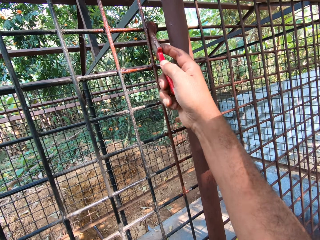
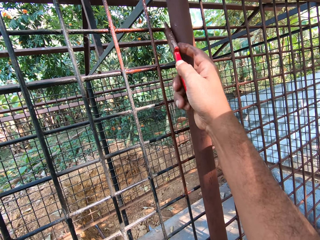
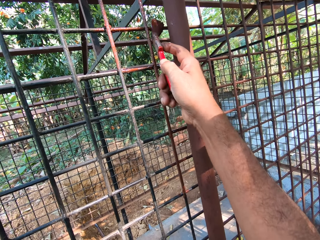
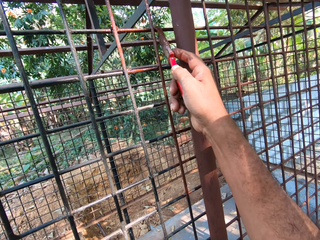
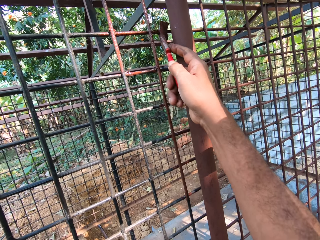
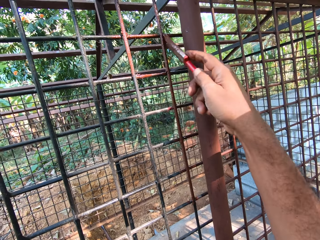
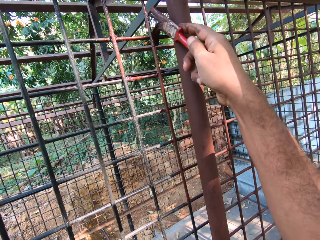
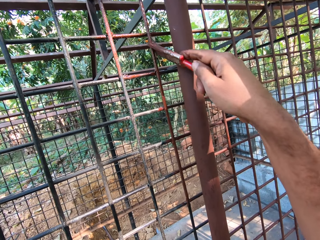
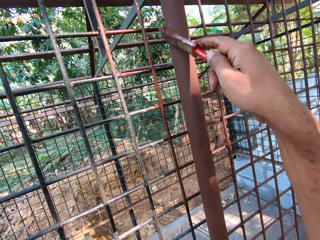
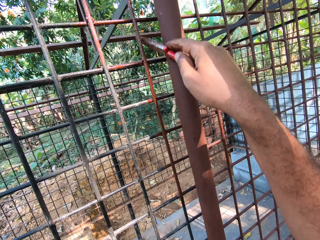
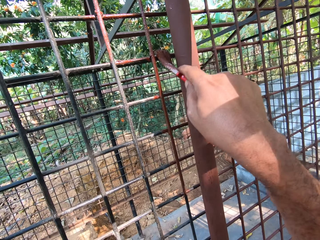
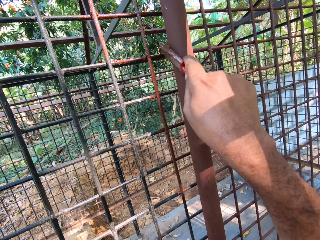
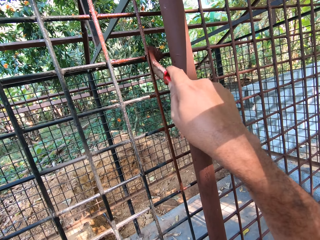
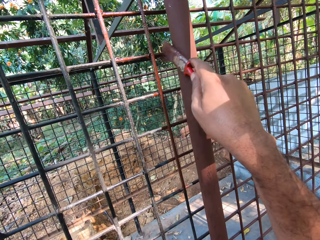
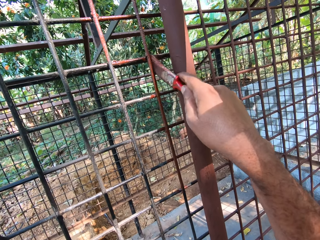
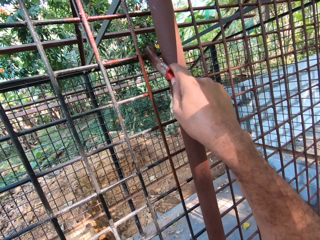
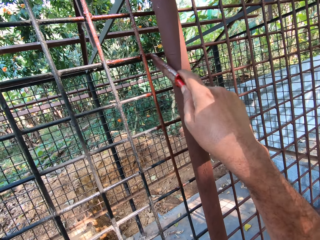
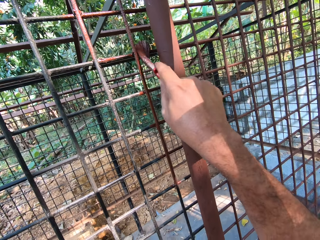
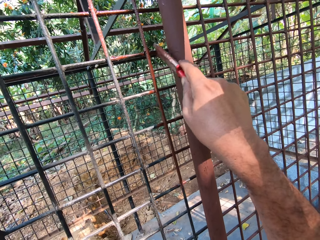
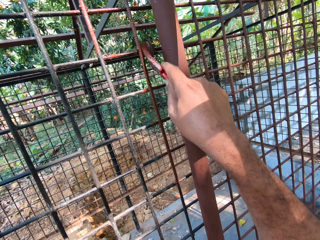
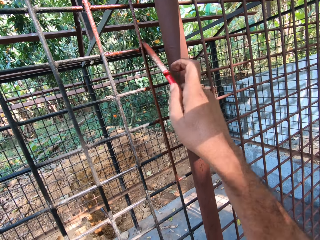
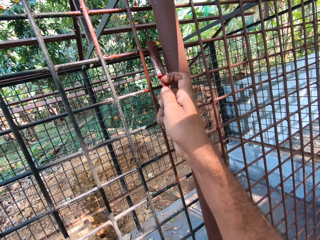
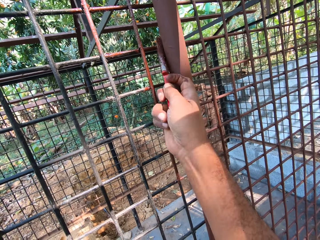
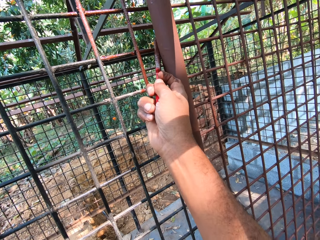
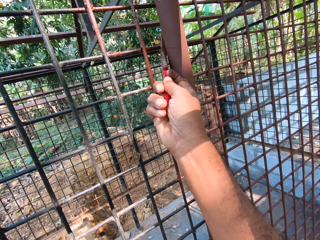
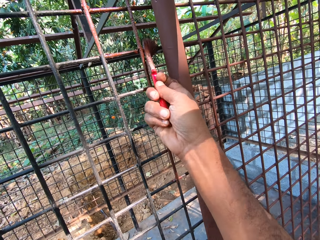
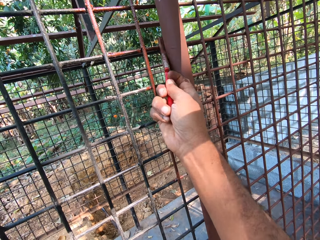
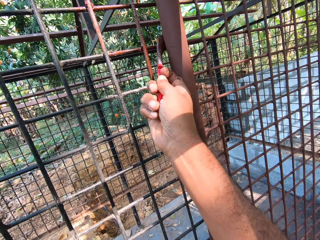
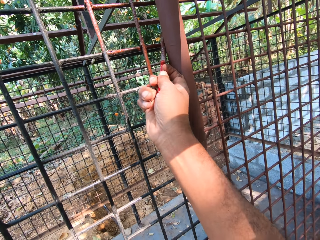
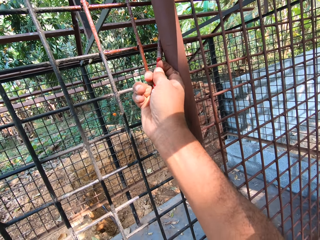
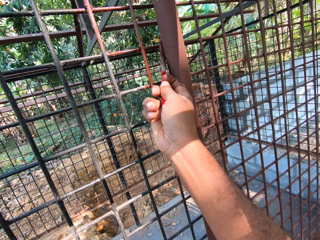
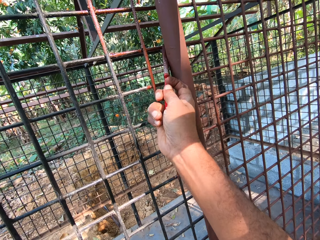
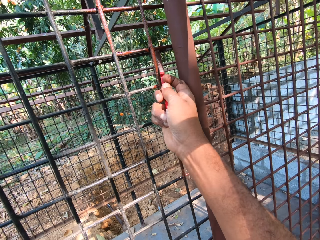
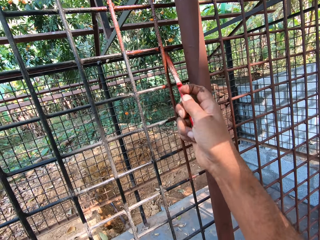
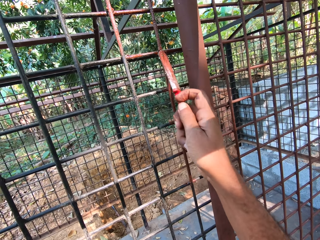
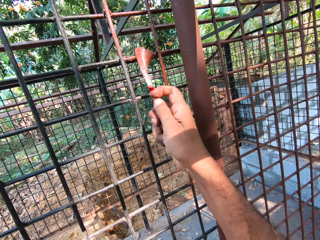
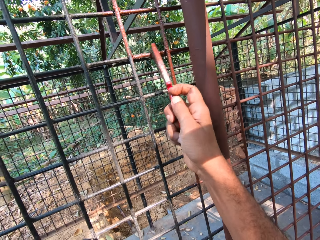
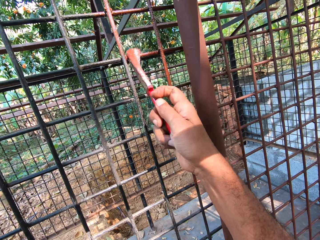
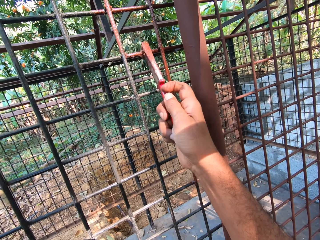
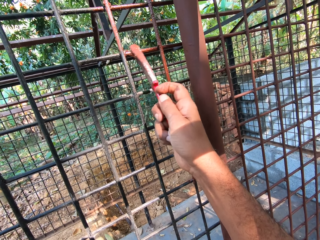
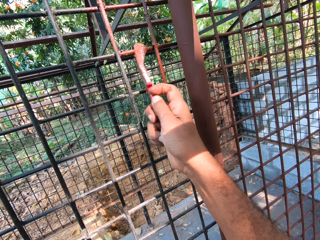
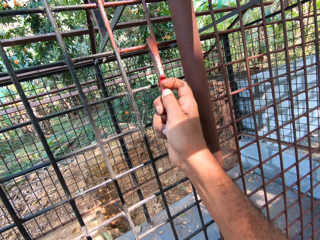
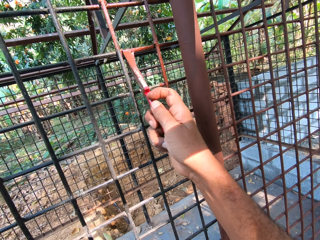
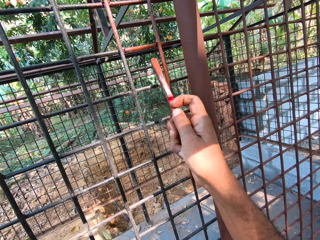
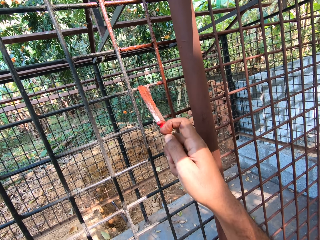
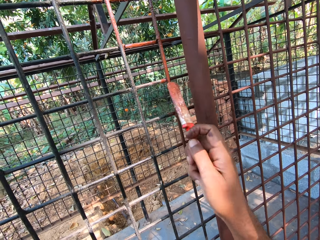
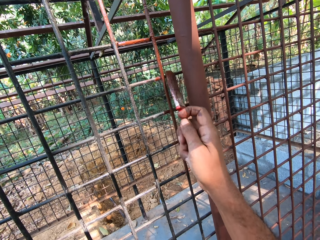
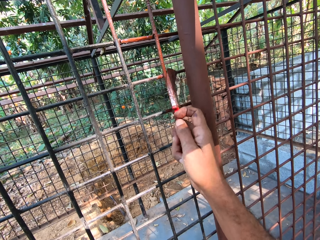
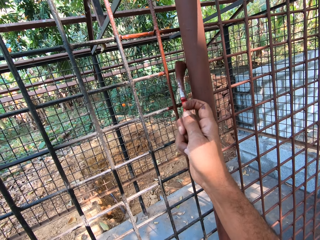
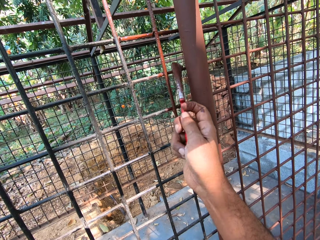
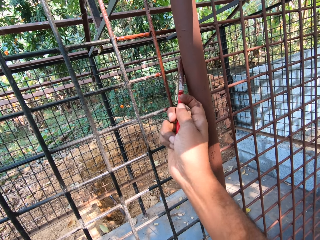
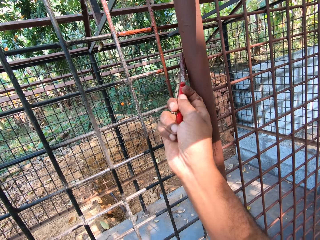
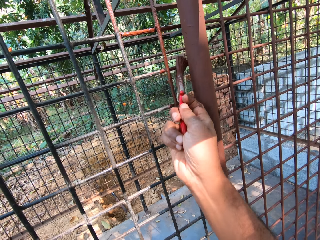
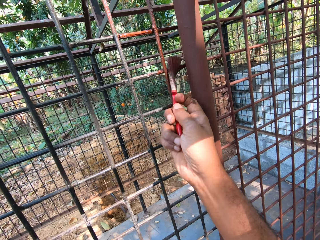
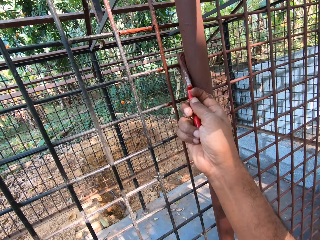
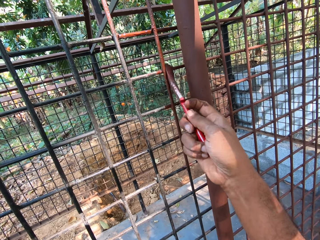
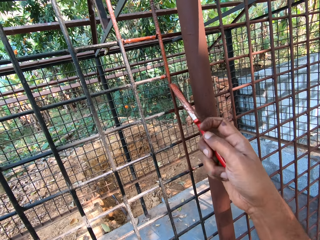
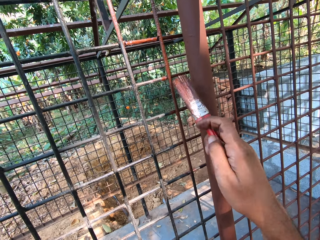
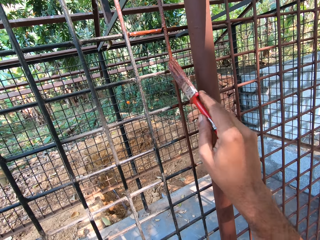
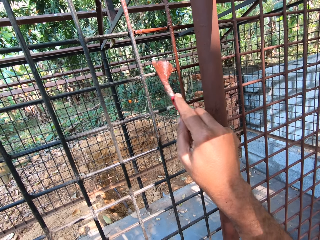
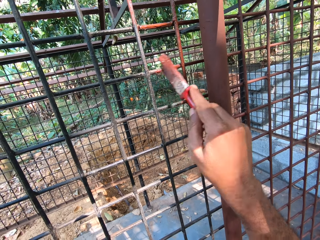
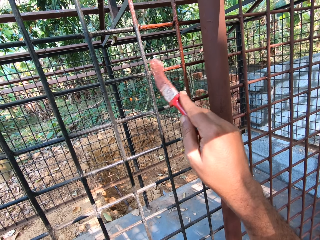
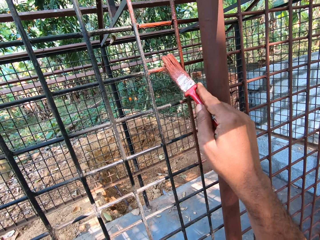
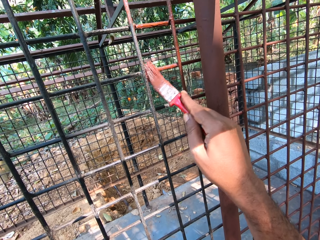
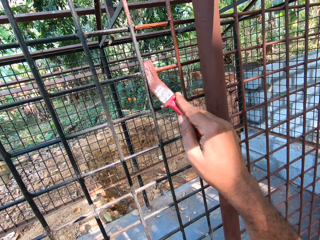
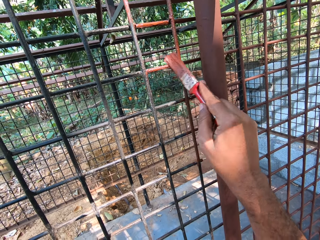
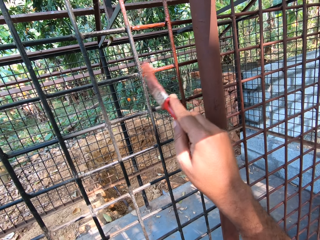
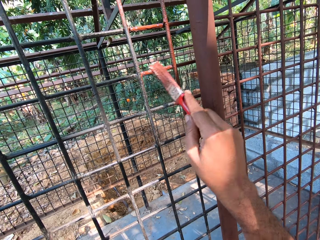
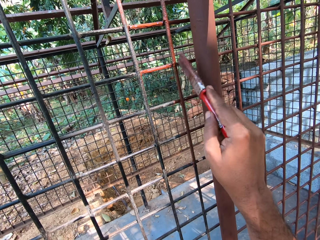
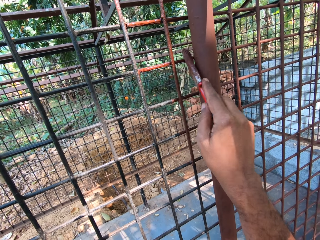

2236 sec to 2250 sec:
The man converses with the camera wearer. The camera wearer paints the metal with the brush. They converse with the man. They paint the metal with the brush.

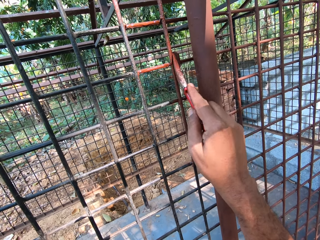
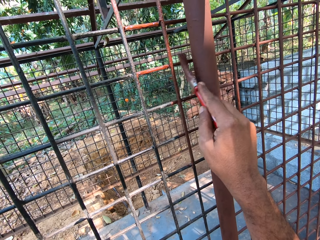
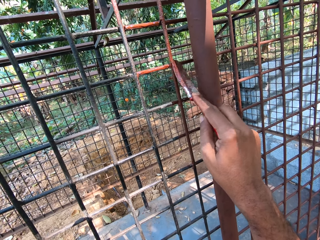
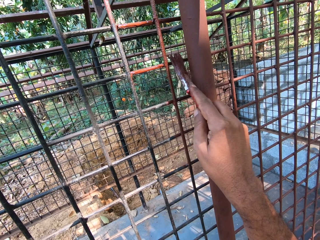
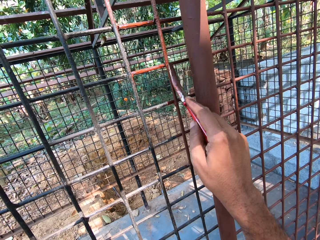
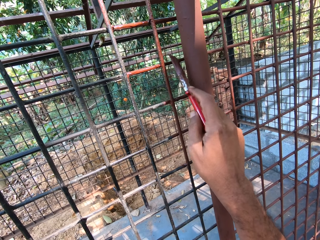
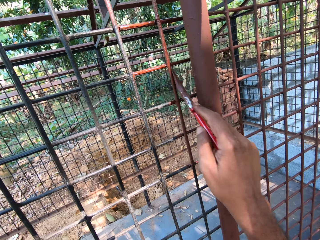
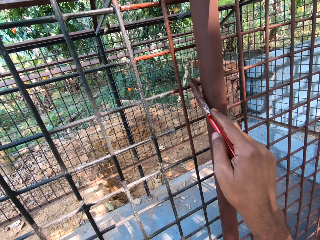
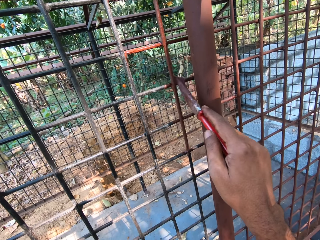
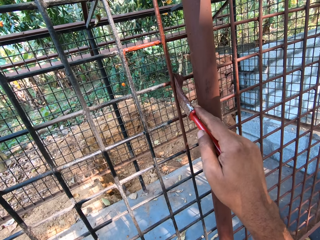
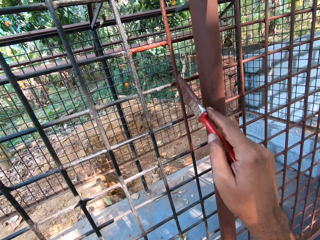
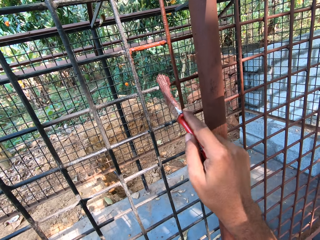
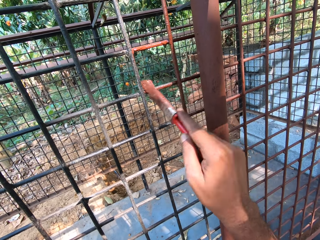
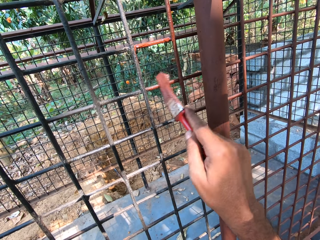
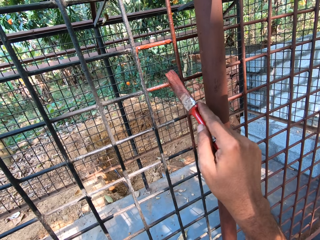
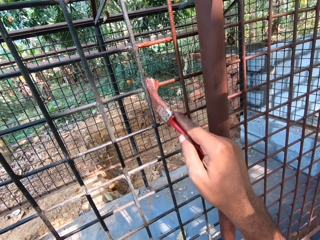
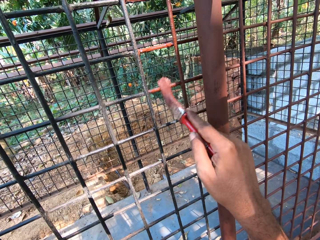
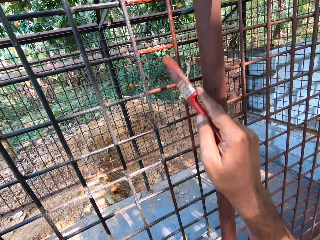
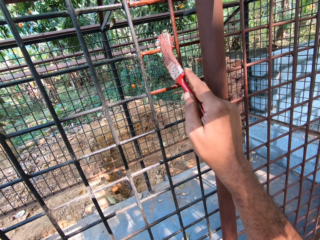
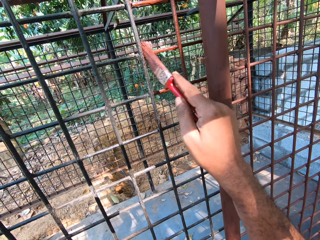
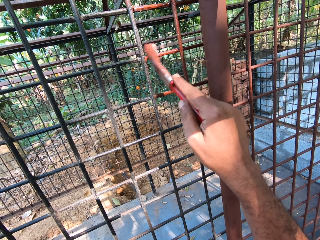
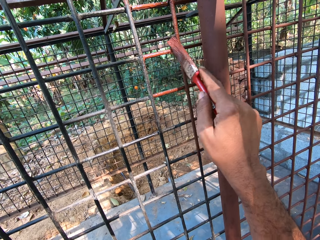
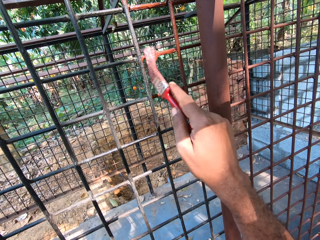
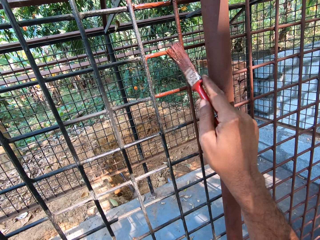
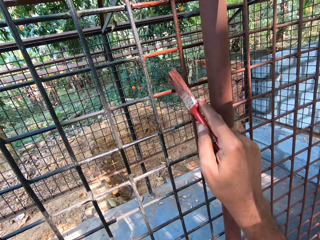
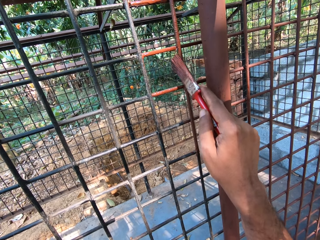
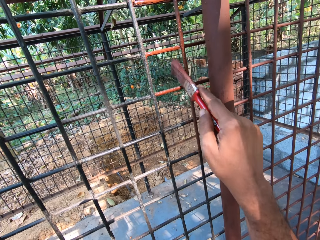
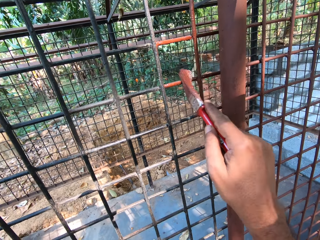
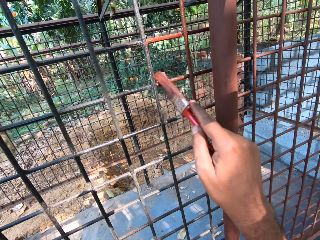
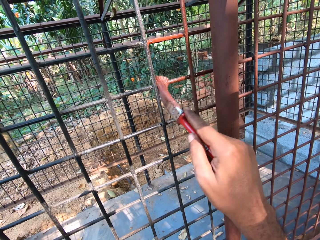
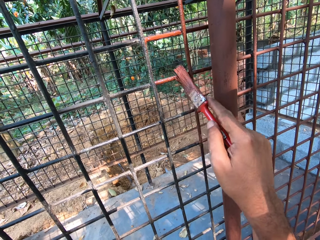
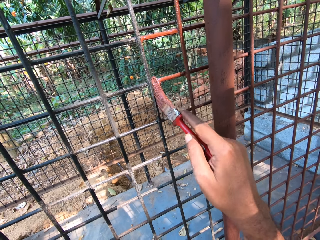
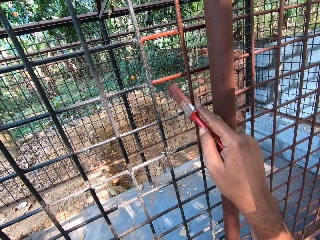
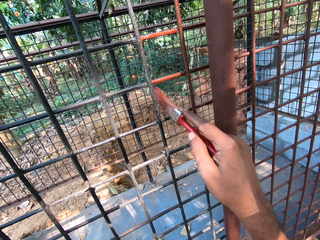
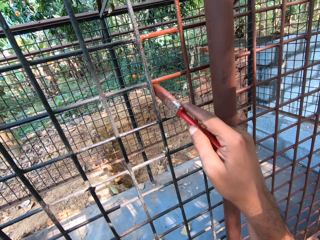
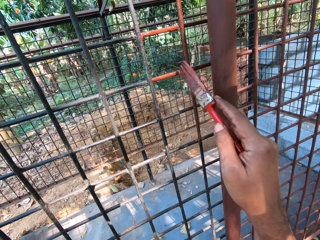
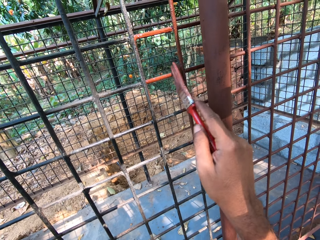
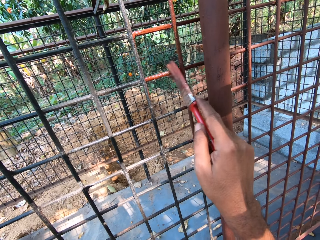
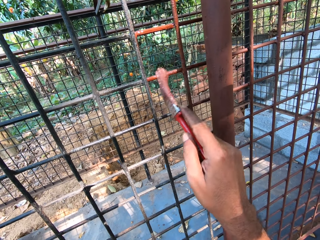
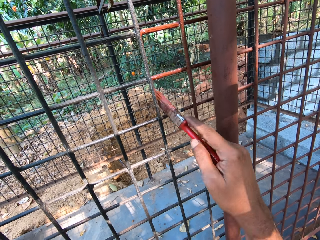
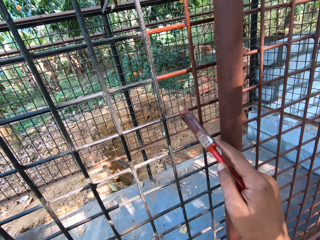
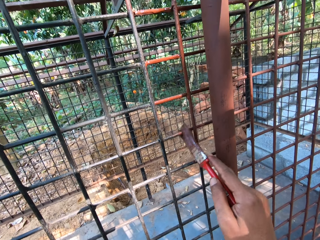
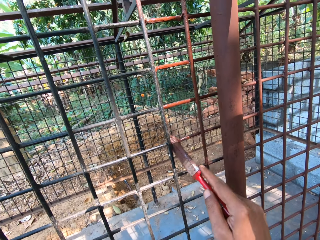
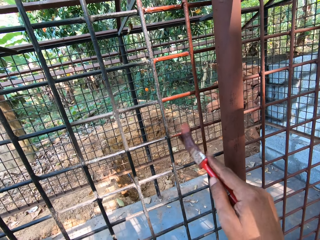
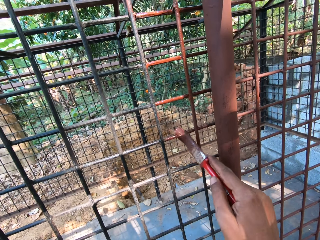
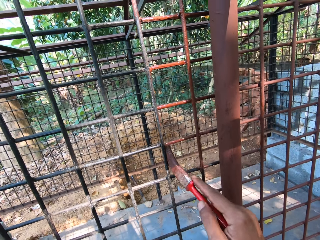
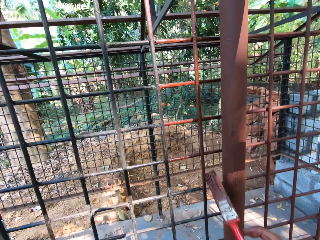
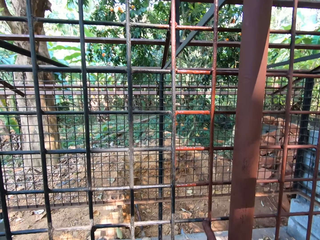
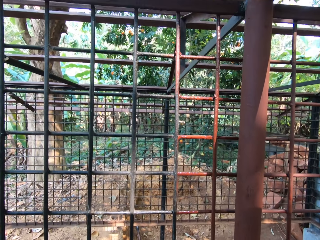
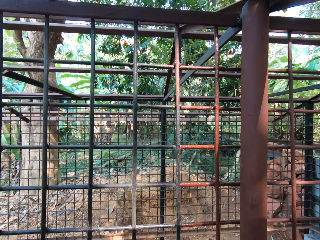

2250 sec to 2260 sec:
The man converses with the camera wearer. The camera wearer paints the metal with the brush. The man converses with the camera wearer.
